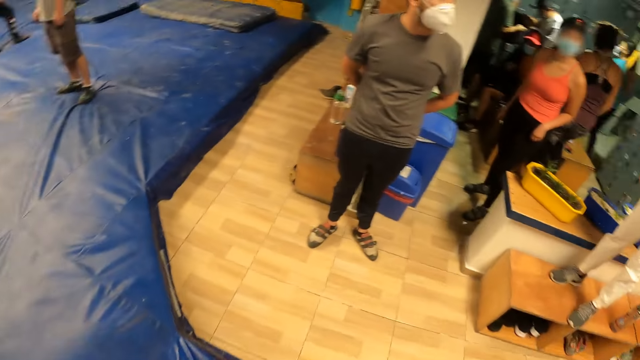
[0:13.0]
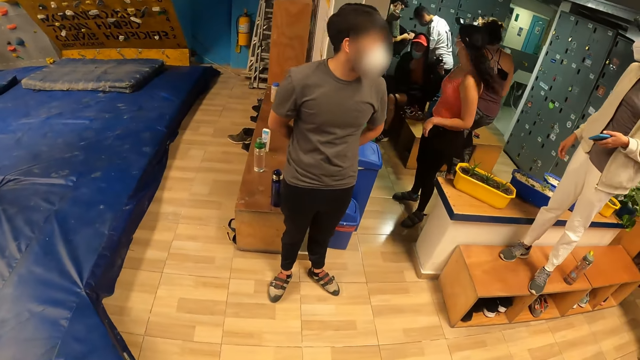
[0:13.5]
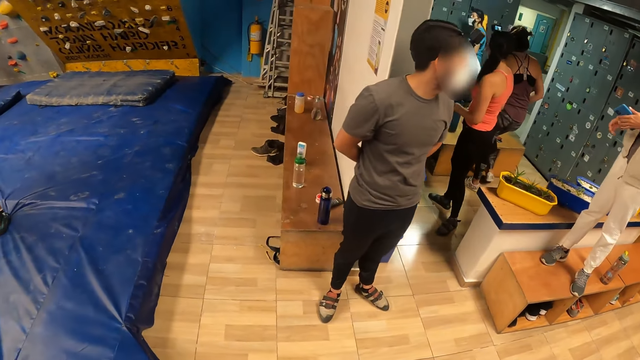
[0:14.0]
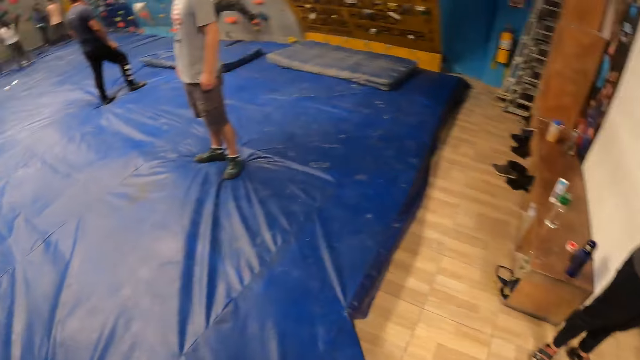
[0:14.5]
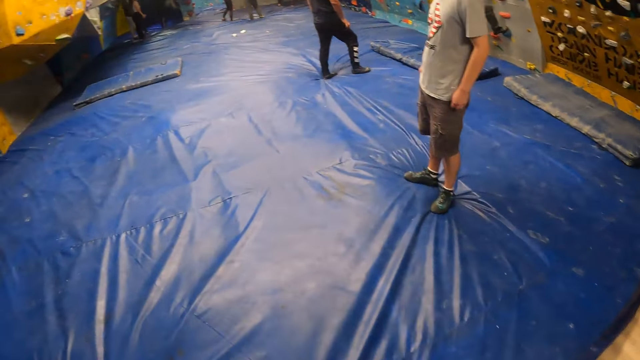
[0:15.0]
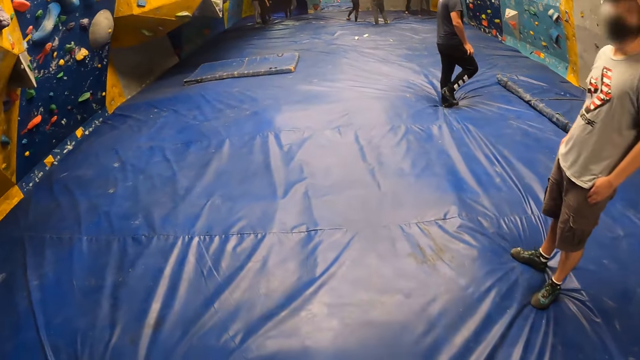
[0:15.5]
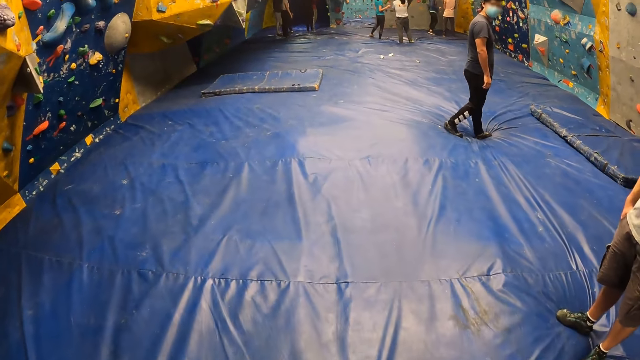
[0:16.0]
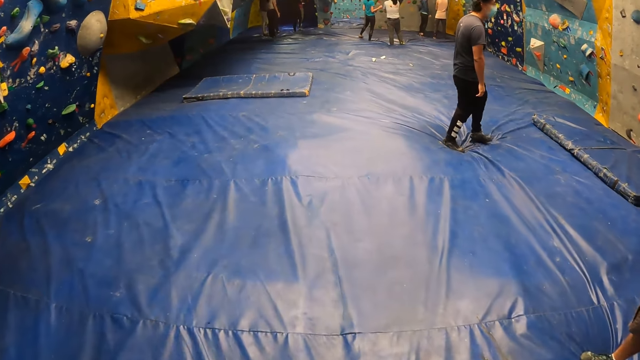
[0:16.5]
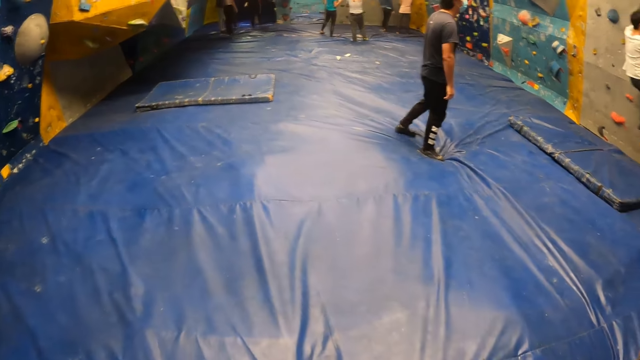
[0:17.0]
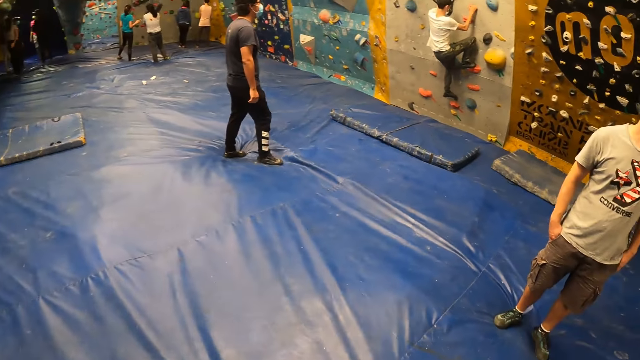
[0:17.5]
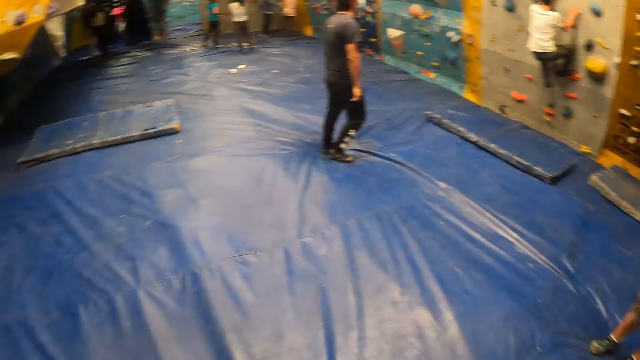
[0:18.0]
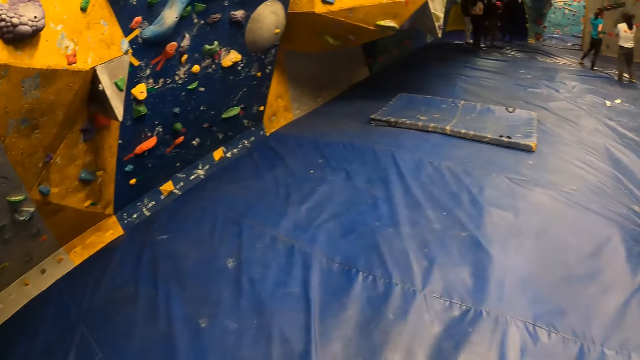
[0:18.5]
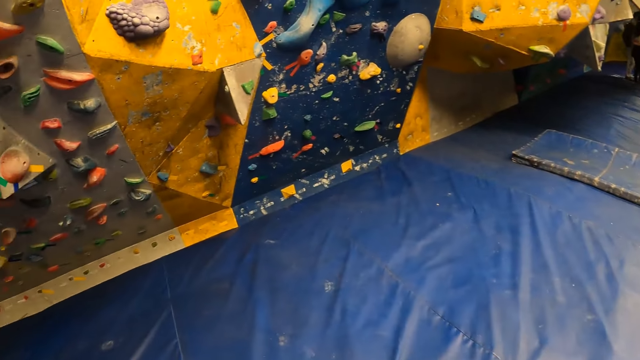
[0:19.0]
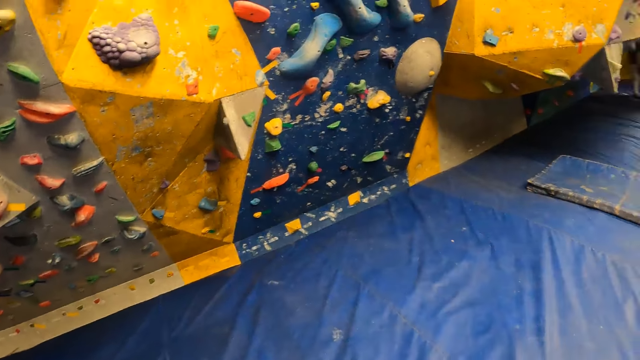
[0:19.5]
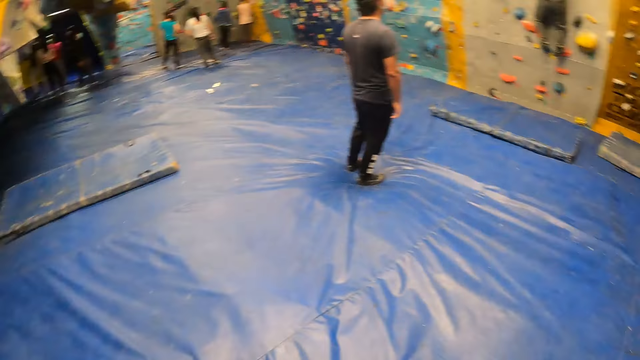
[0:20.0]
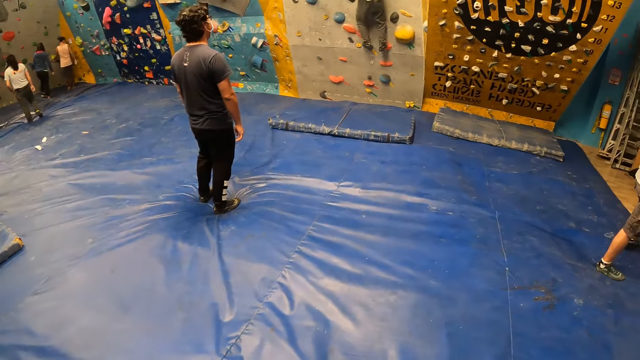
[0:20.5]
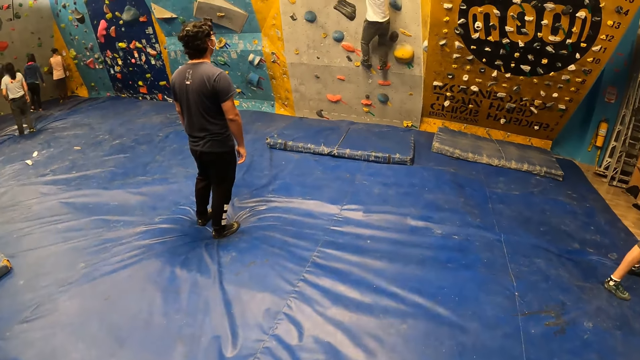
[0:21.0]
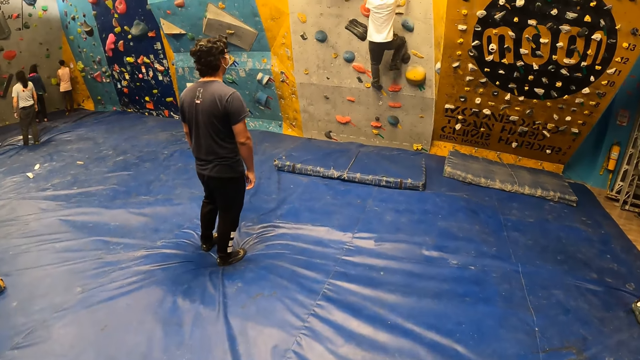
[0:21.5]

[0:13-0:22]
A man climbs a wall.

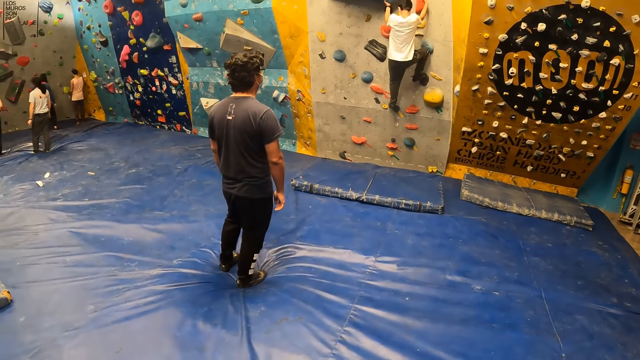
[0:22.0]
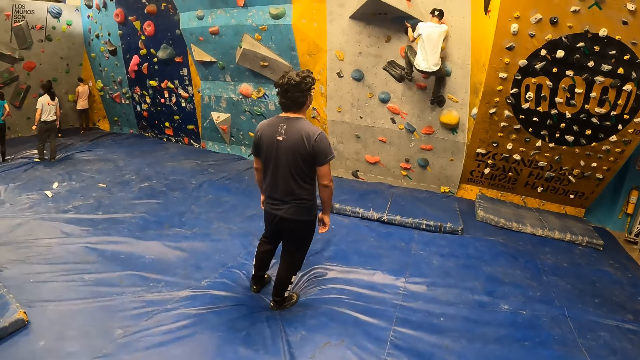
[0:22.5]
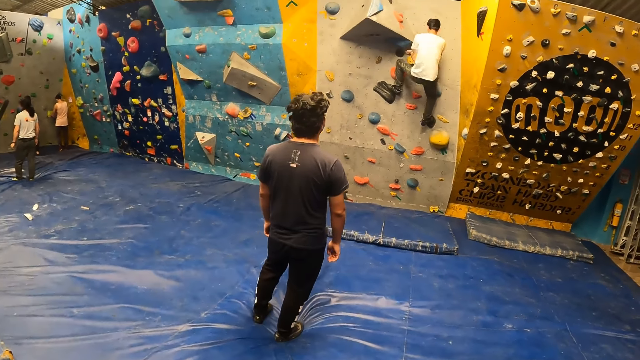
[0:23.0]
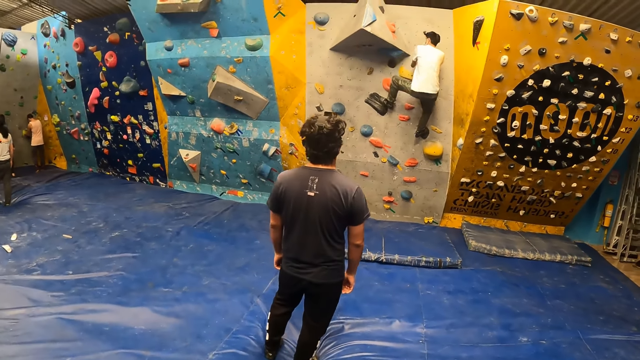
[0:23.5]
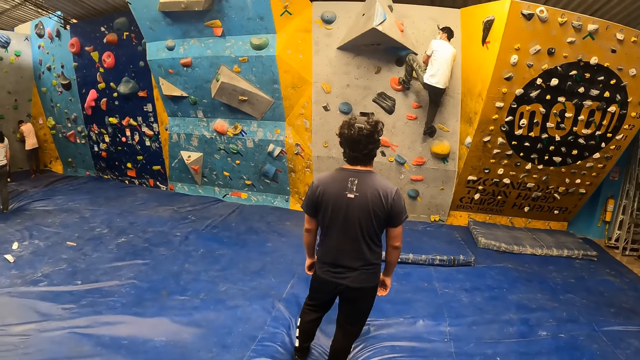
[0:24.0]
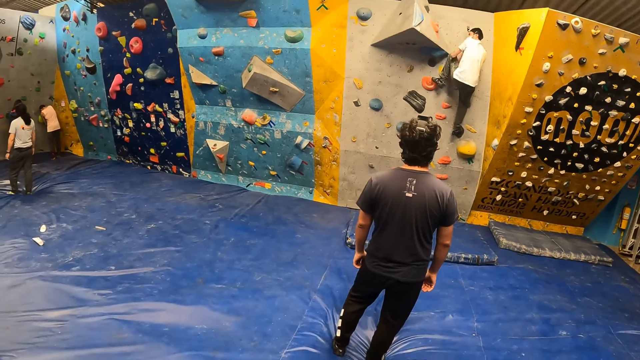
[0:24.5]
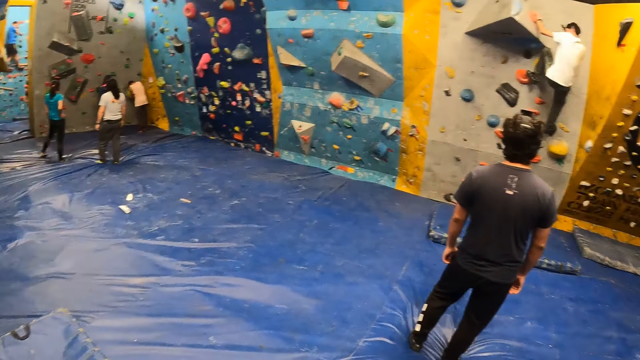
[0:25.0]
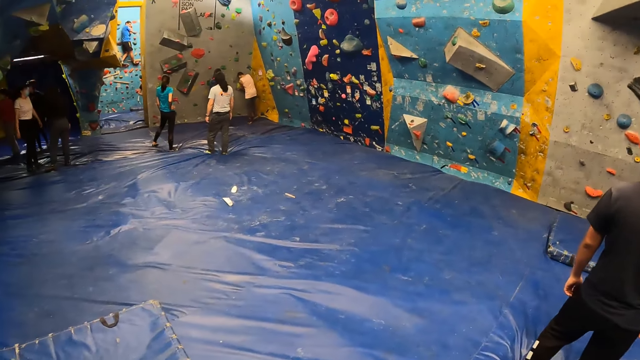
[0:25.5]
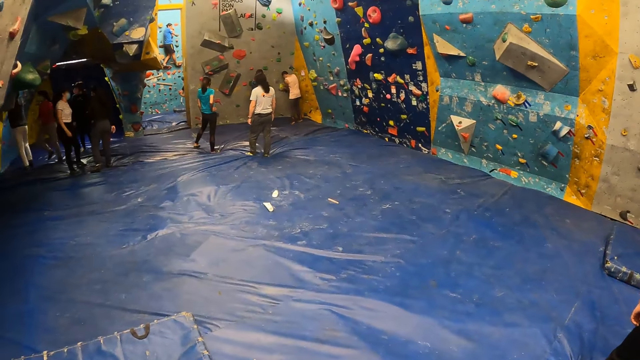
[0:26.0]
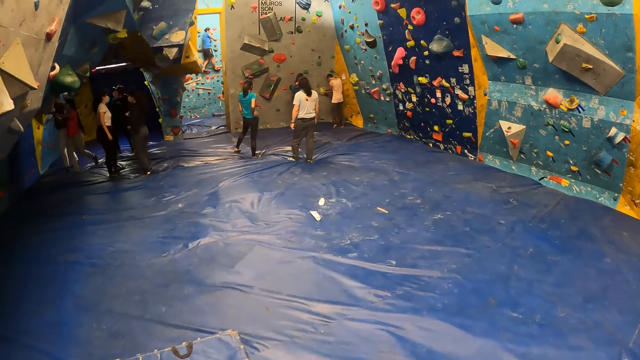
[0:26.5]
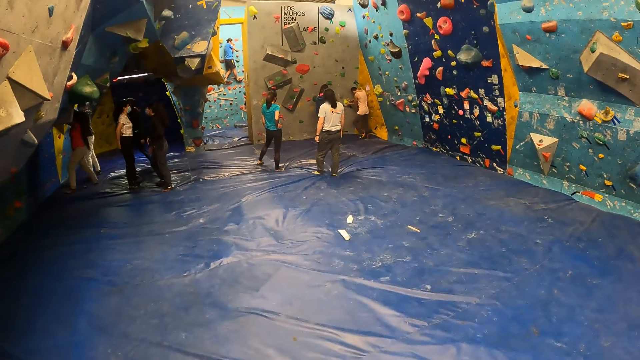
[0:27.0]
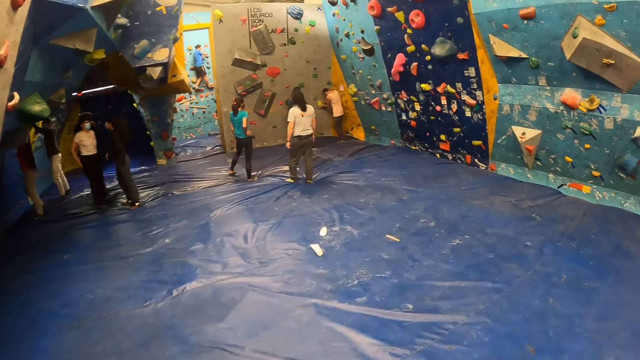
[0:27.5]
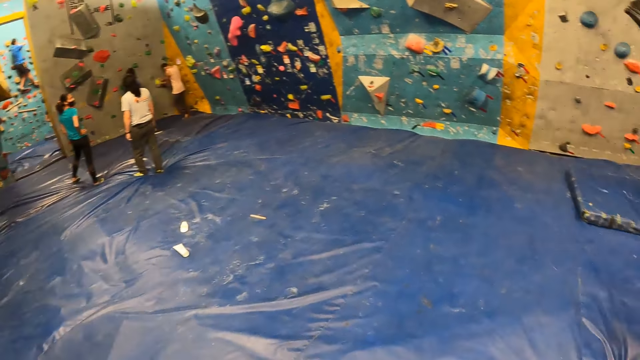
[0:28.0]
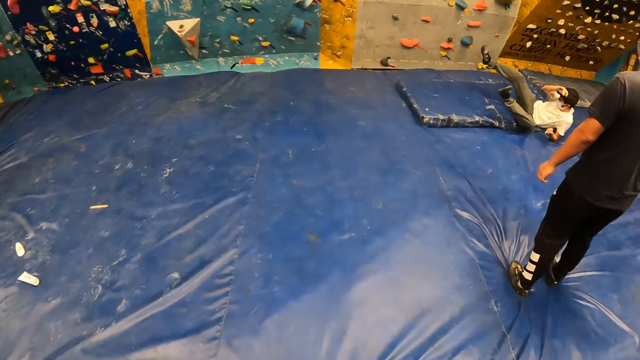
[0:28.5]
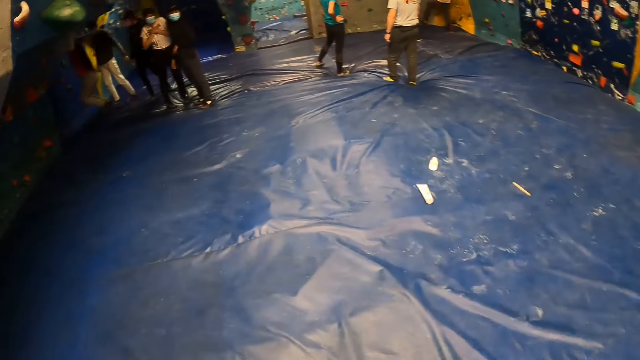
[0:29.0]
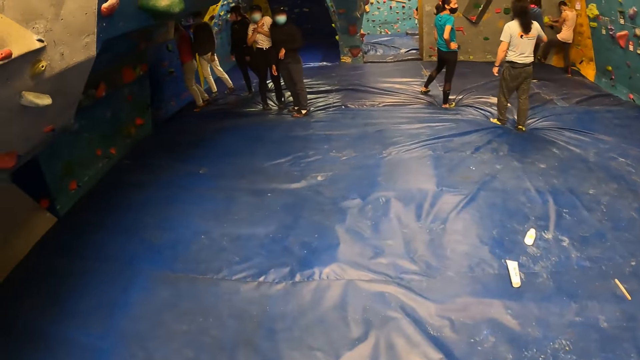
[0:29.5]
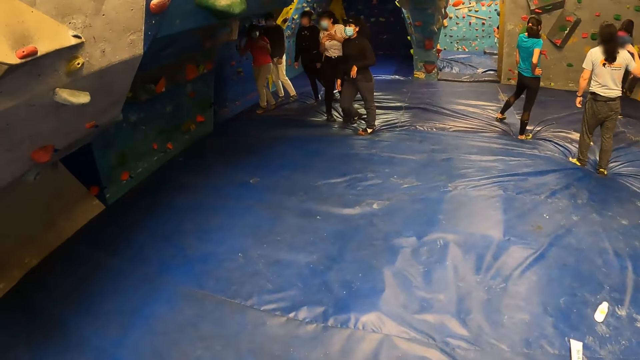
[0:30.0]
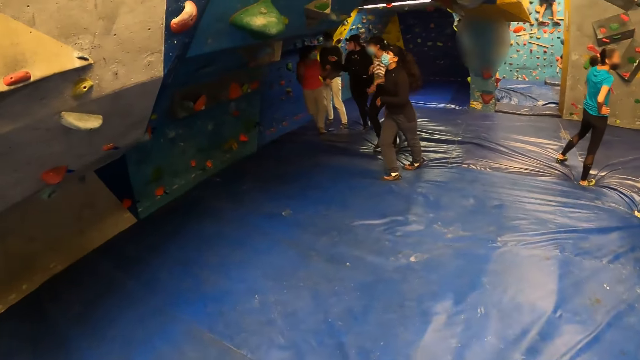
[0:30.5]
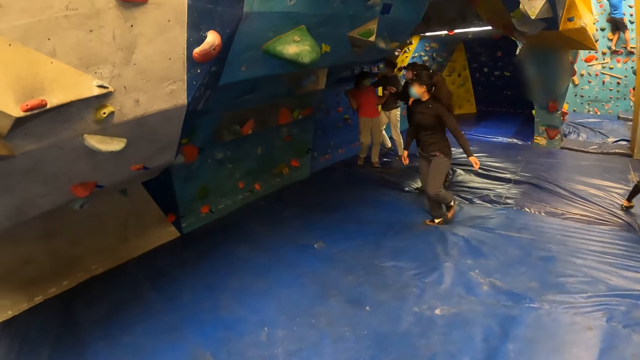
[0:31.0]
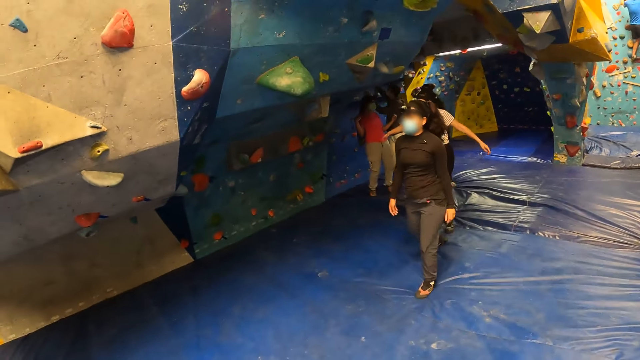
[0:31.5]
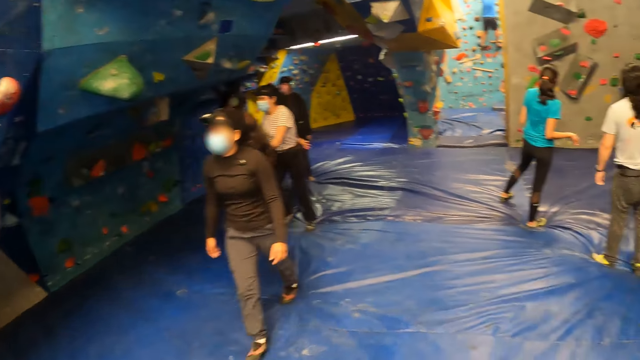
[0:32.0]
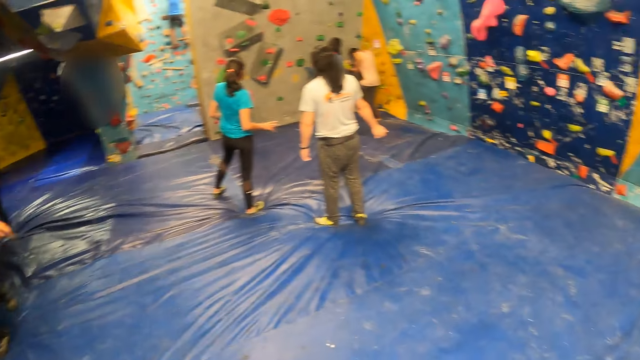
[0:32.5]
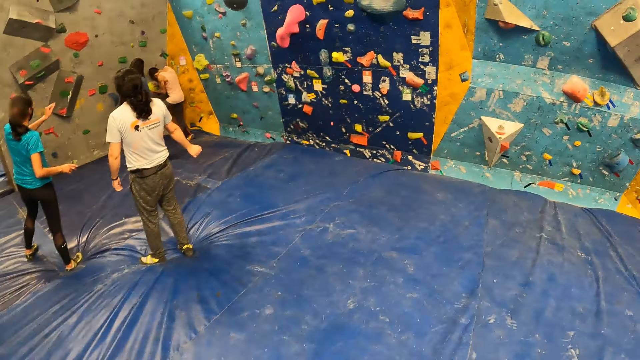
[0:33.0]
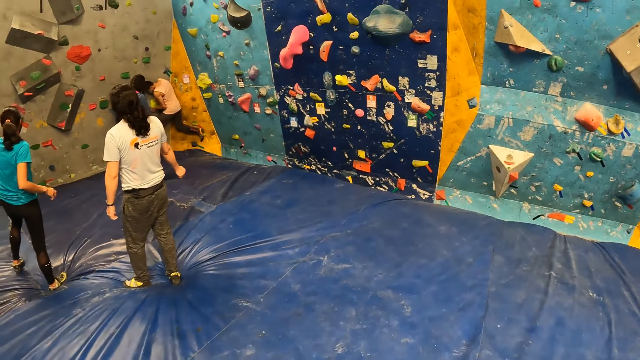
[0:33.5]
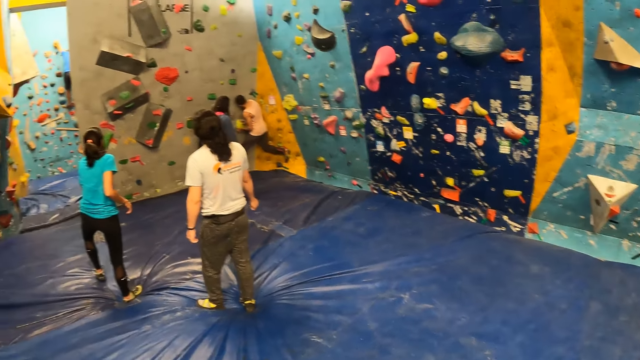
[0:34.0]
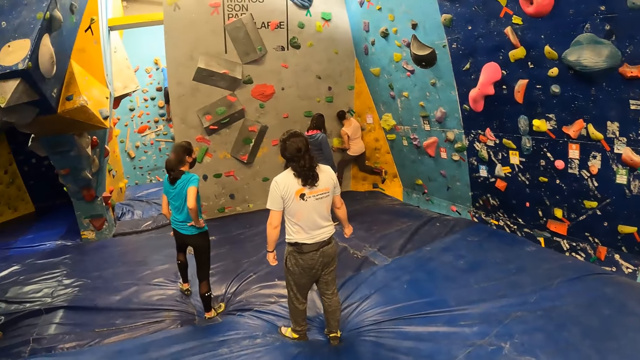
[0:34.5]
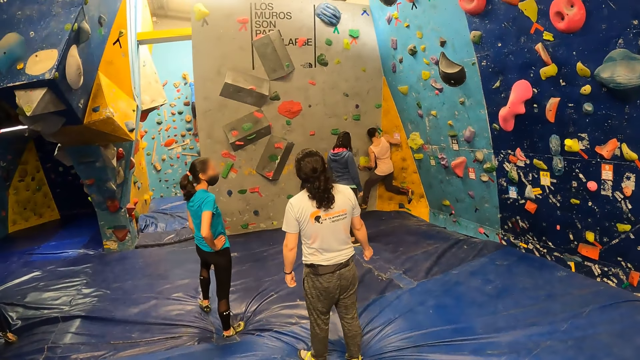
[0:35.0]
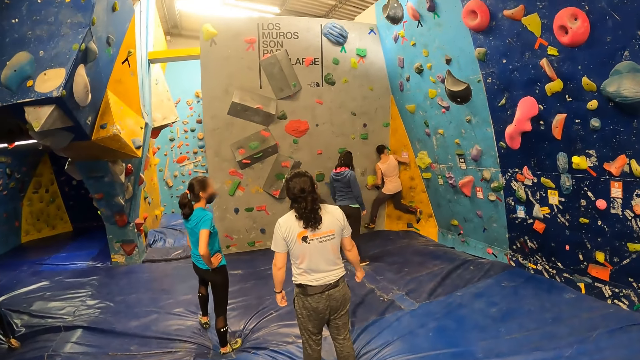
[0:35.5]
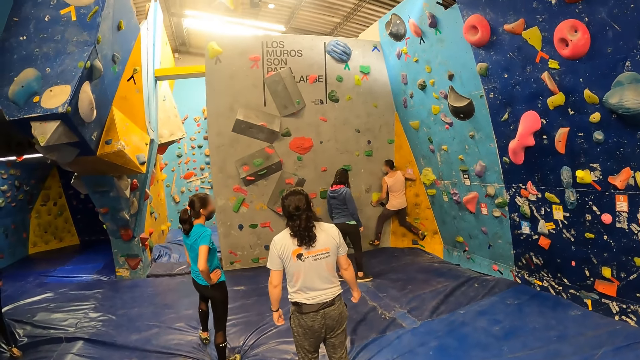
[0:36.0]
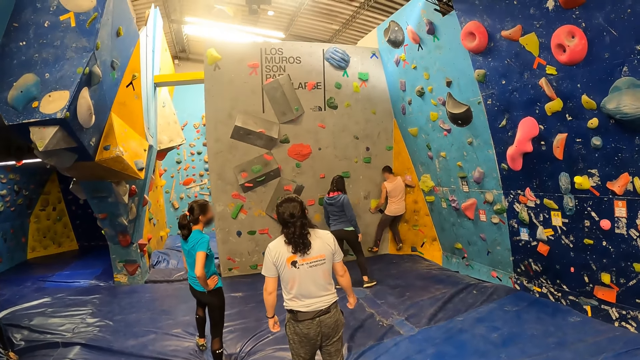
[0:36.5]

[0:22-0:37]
A man climbs the wall. The camera wearer moves around the room. The man climbs the wall.
